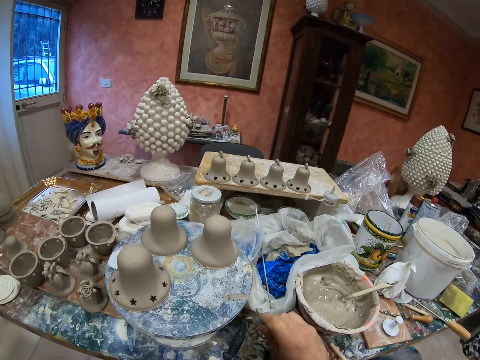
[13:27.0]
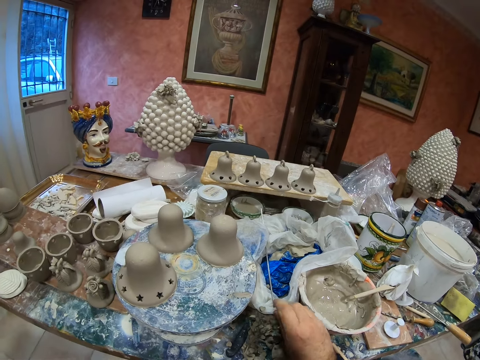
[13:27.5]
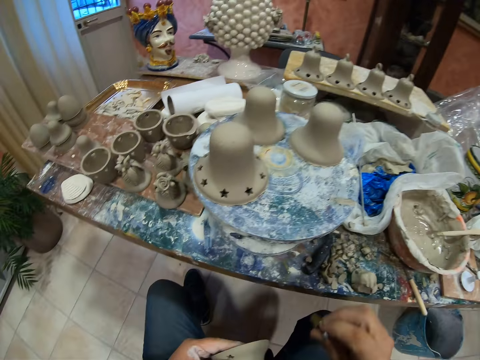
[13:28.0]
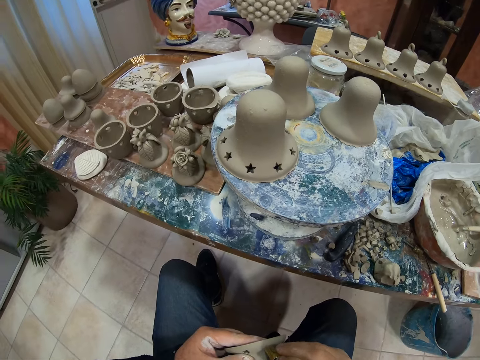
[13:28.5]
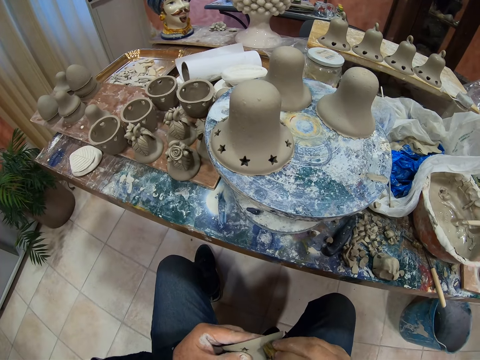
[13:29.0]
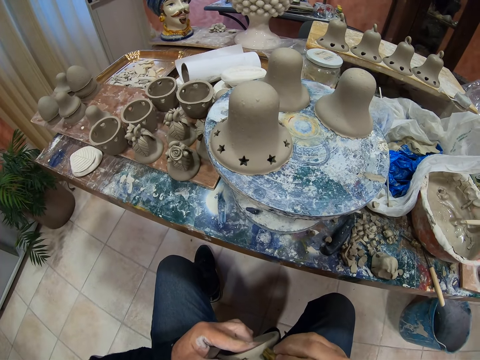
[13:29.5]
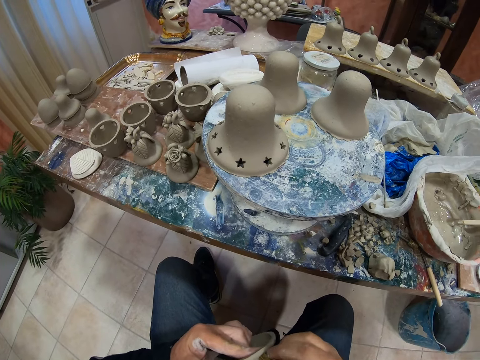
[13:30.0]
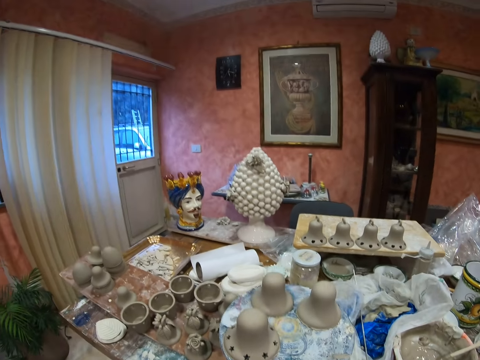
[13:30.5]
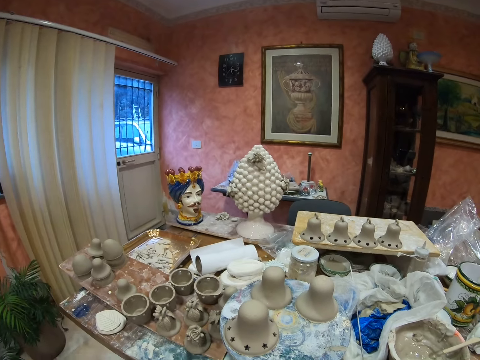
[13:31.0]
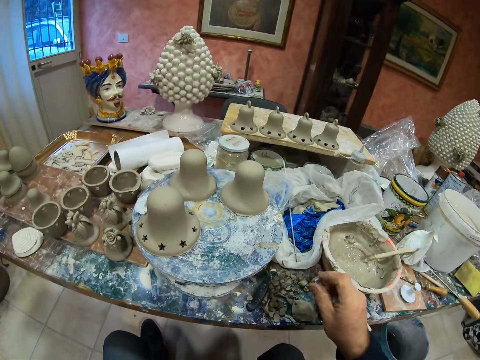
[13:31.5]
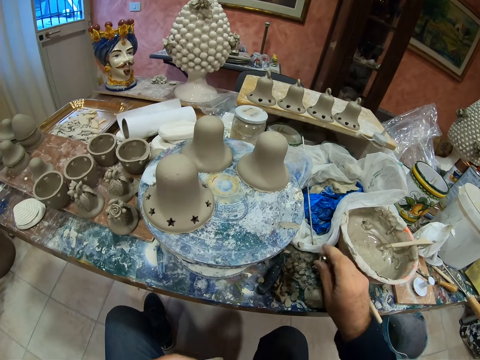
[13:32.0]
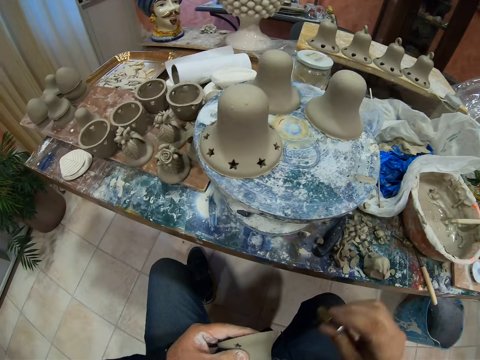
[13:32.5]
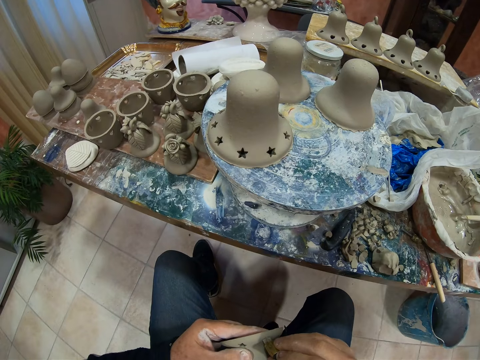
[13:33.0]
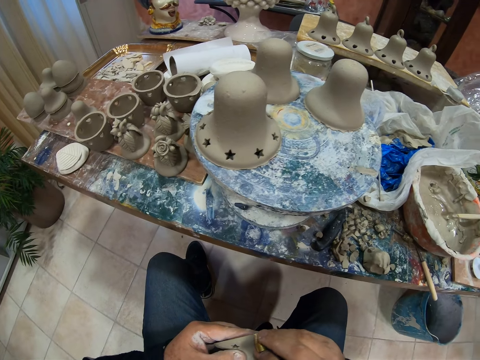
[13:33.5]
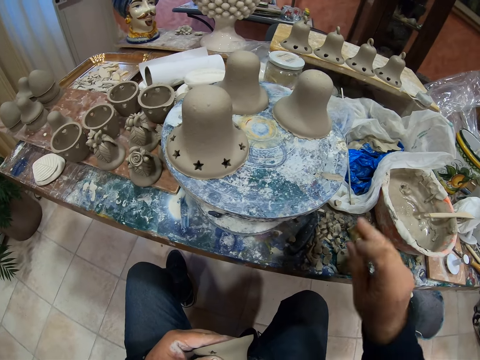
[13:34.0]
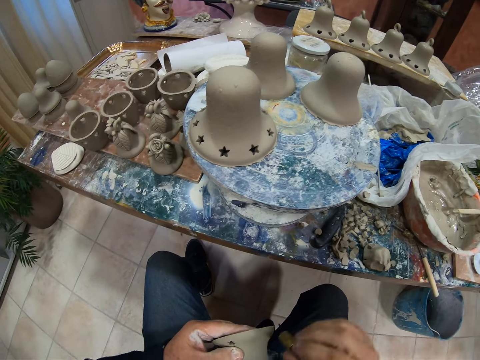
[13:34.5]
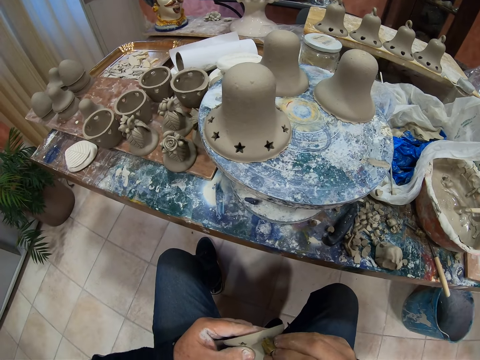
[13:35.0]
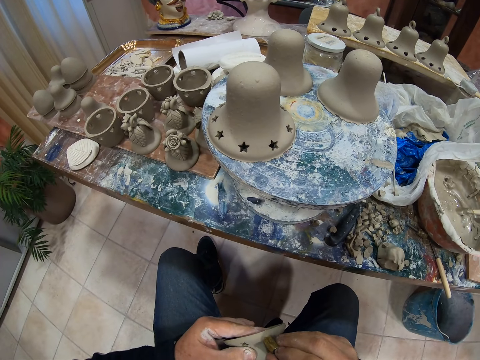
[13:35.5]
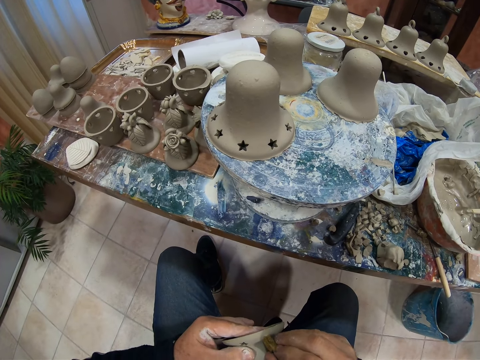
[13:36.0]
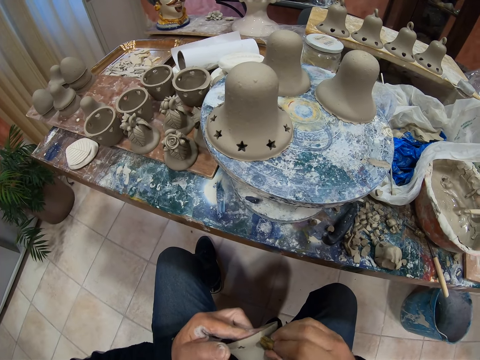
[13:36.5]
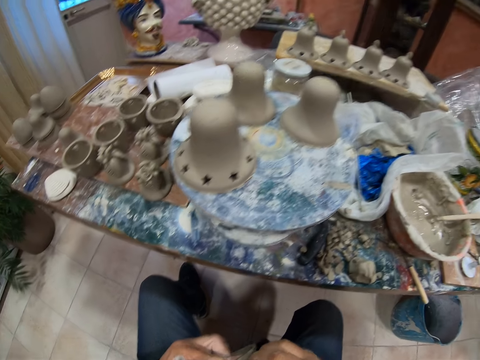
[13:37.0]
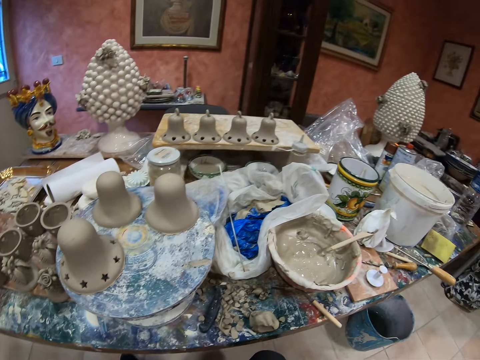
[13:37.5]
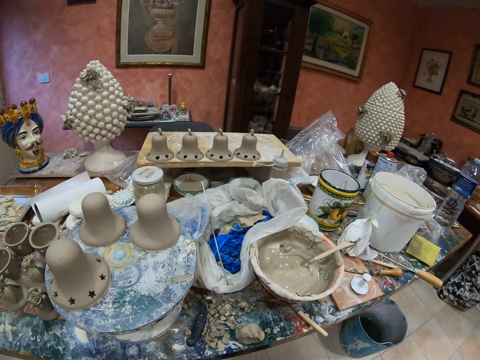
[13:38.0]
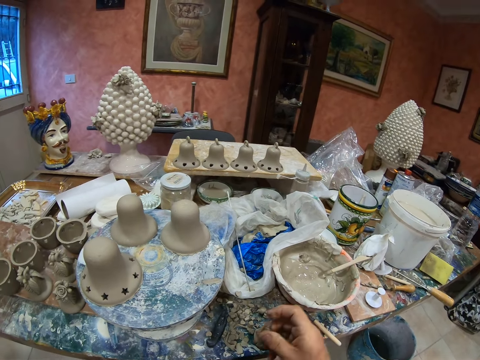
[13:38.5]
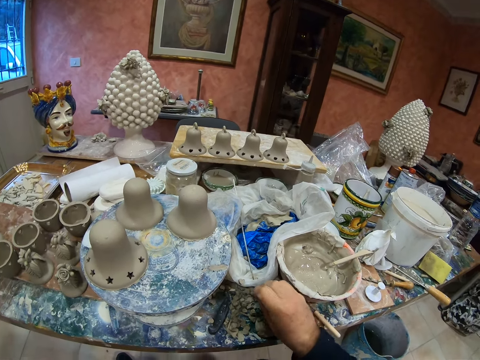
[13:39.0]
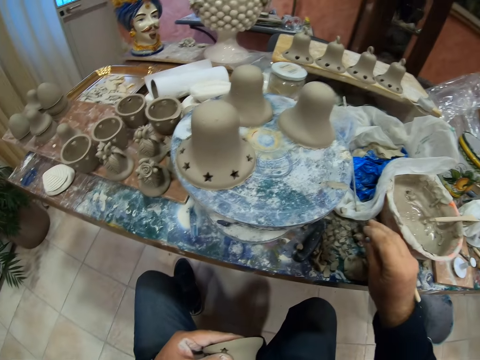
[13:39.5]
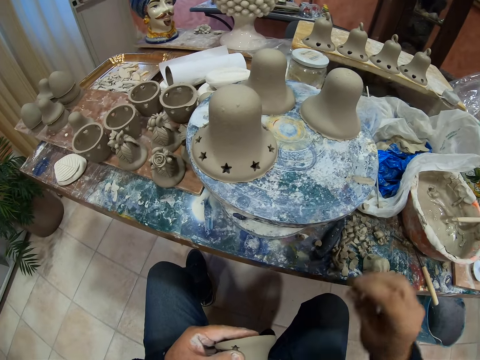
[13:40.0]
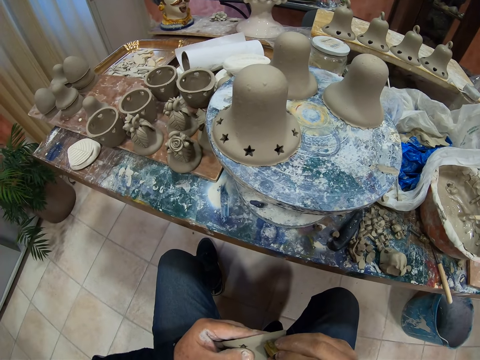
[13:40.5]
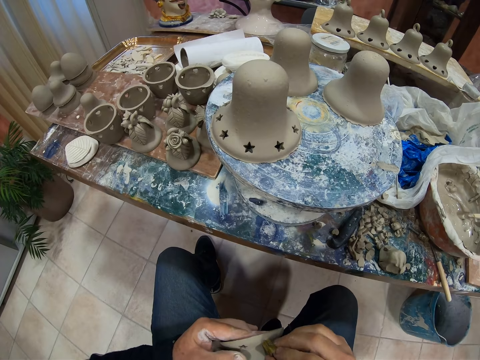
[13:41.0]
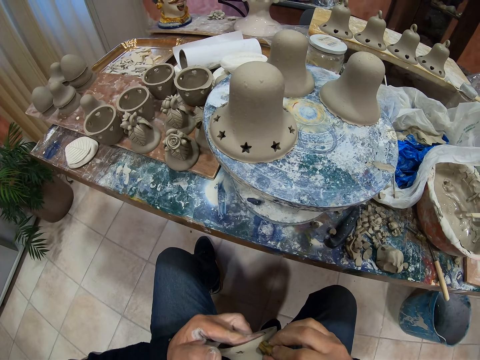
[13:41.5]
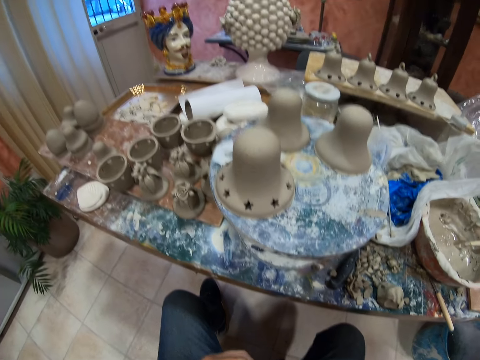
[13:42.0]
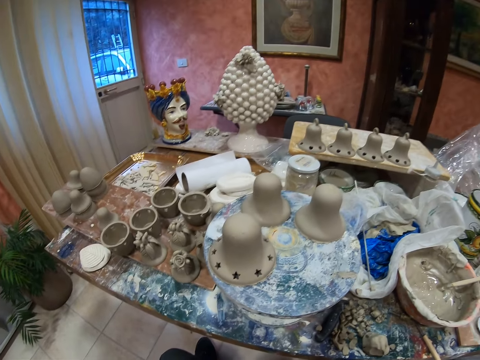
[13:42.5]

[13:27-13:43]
The camera wearer puts the vessel remains on the table. They make a hole on the vessel with a round object. They put the vessel remains on the table. They make a hole on the vessel with the round object. They put the vessel remains on the table. They make a hole on the vessel with the round object.

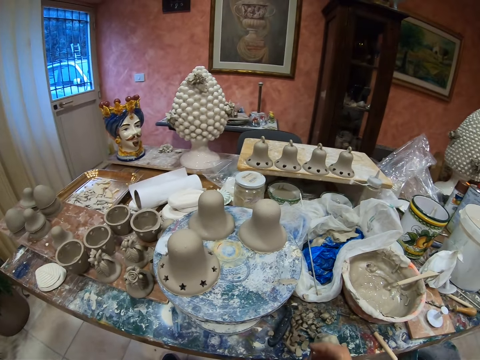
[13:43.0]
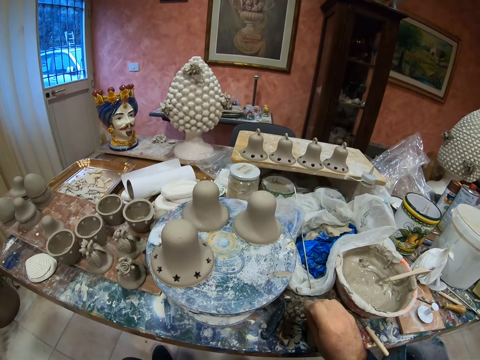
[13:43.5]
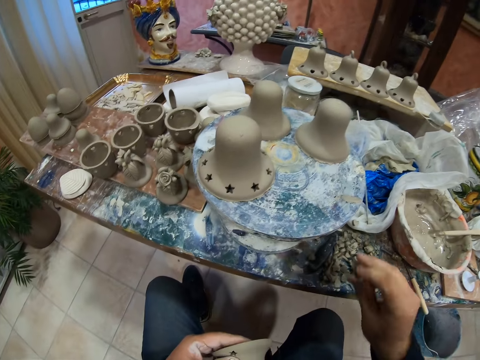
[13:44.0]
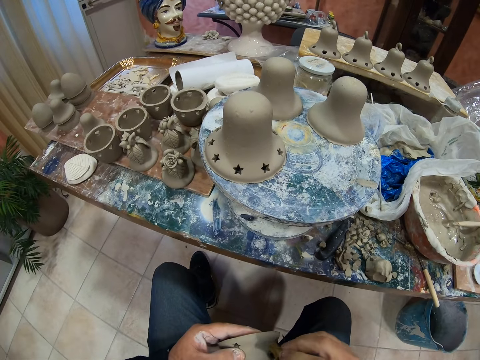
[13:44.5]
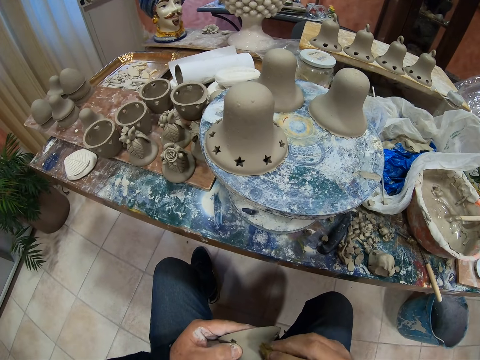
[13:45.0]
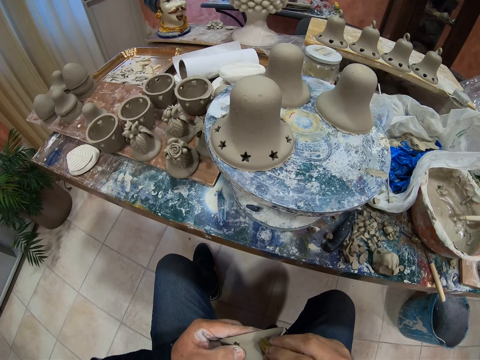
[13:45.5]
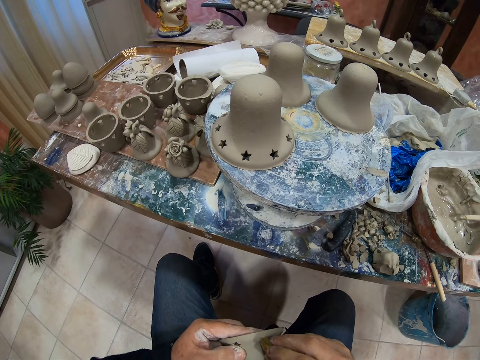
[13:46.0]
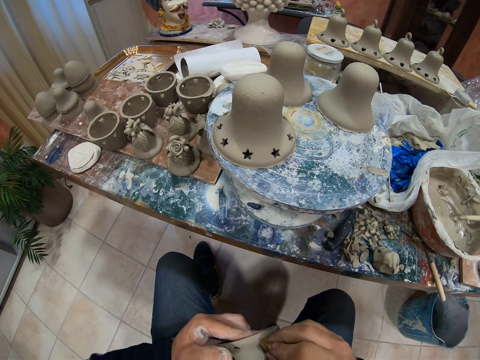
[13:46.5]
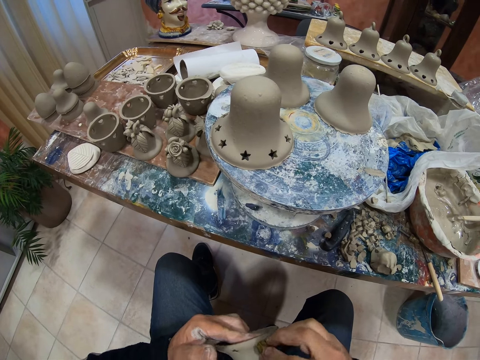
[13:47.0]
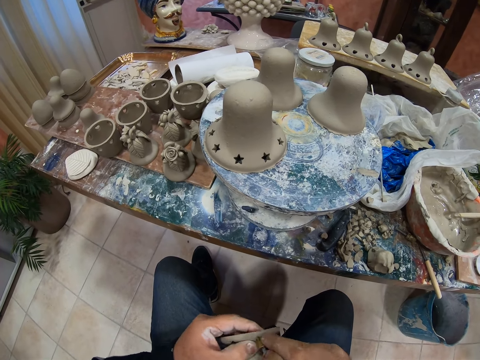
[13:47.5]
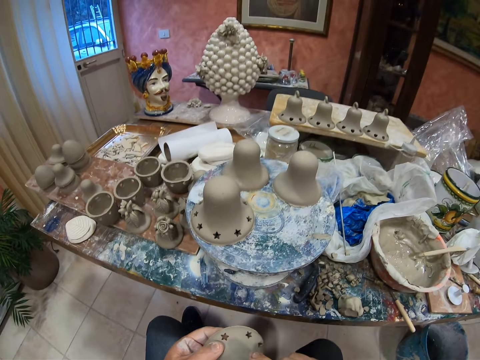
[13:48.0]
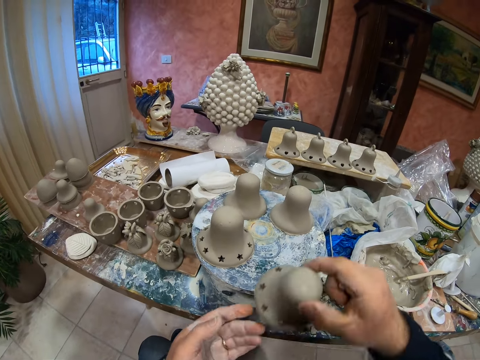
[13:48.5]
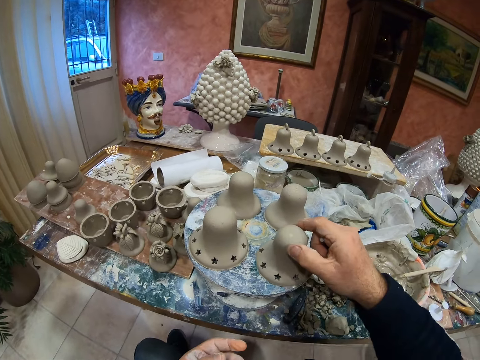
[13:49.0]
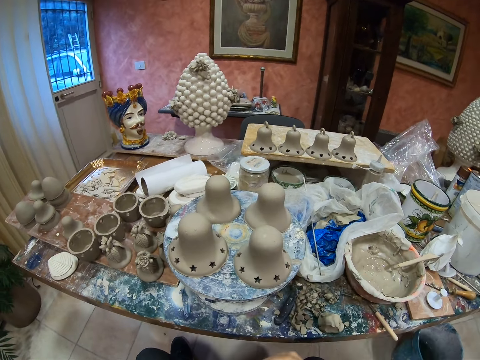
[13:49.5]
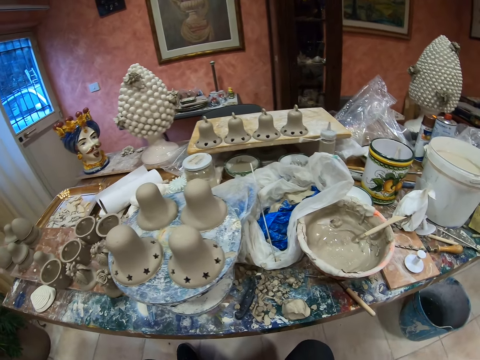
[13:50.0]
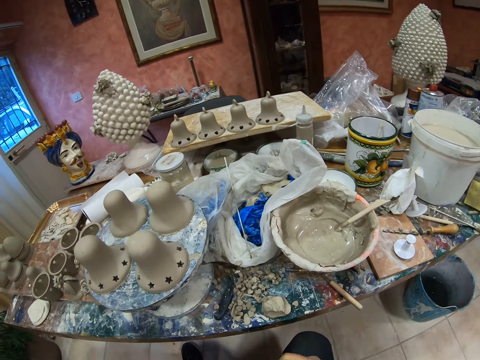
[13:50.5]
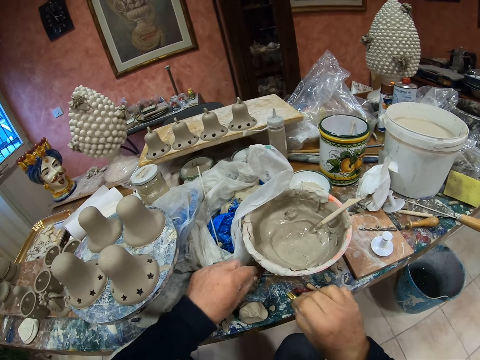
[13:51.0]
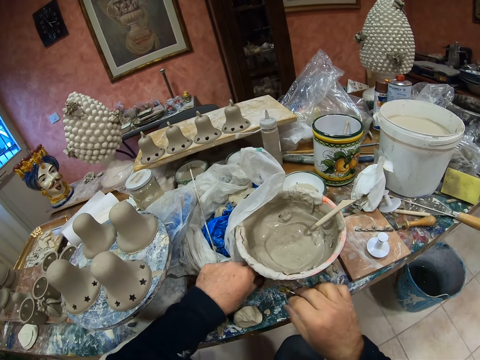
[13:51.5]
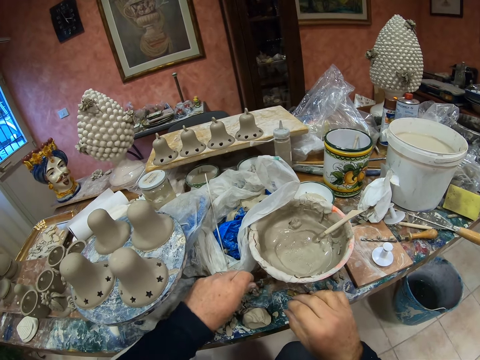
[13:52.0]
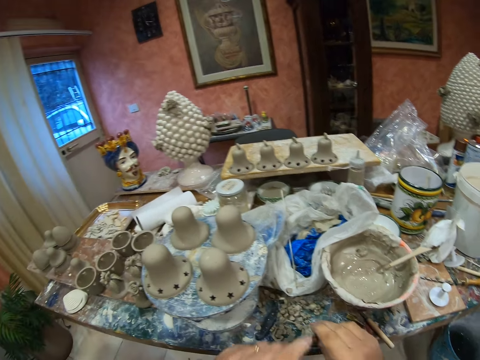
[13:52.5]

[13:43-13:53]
The camera wearer puts the vessel remains on the table. They make a hole on the vessel with a round object. They put the vessel on the vessel holder. They make decoration holes on the pottery clay mold. They put the round object on the table. They pick the round object.
